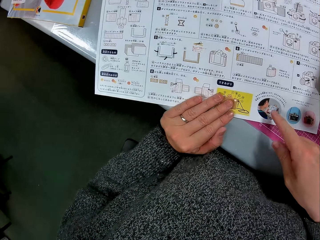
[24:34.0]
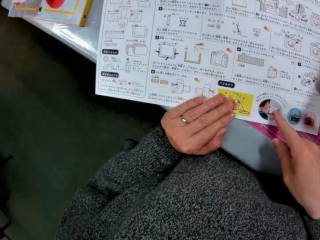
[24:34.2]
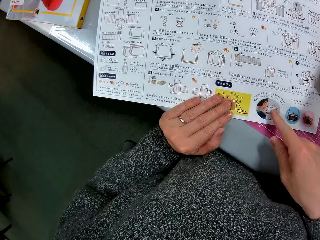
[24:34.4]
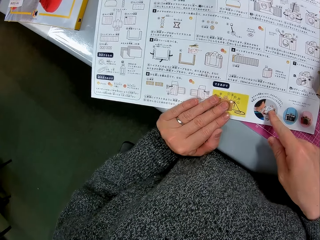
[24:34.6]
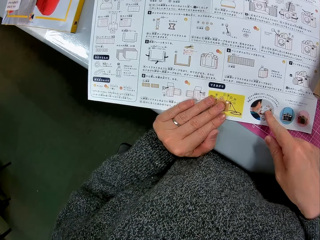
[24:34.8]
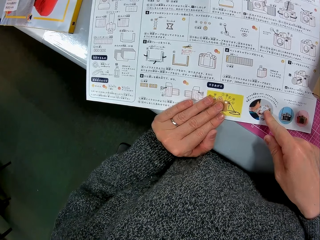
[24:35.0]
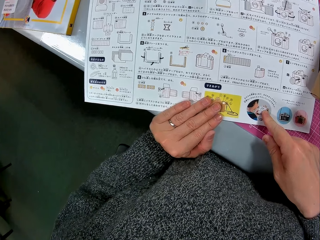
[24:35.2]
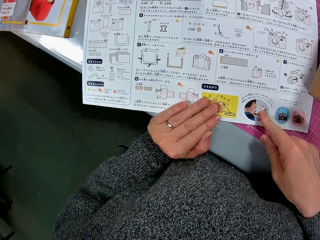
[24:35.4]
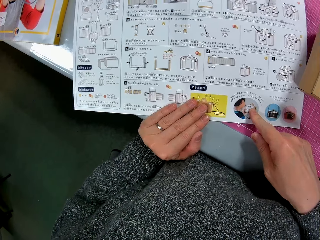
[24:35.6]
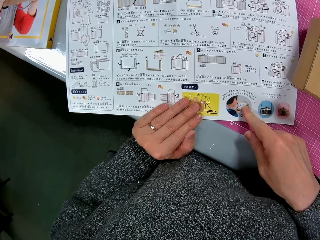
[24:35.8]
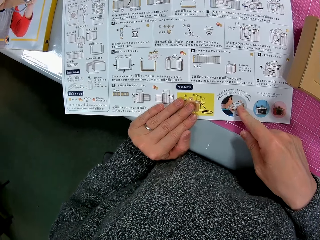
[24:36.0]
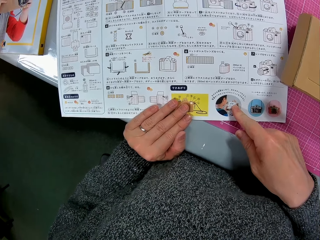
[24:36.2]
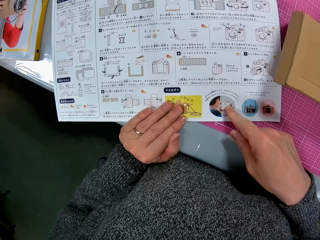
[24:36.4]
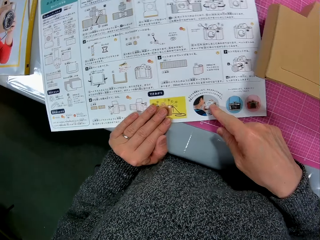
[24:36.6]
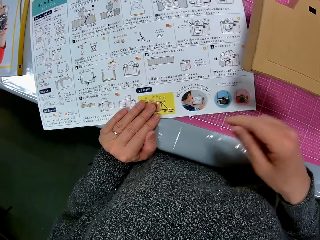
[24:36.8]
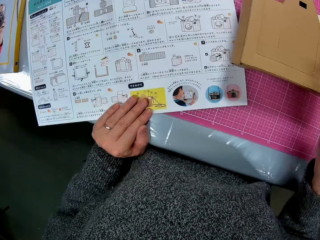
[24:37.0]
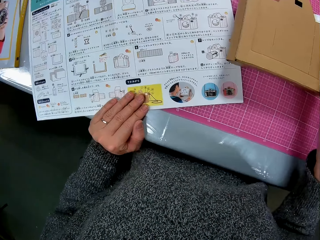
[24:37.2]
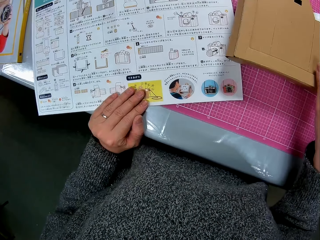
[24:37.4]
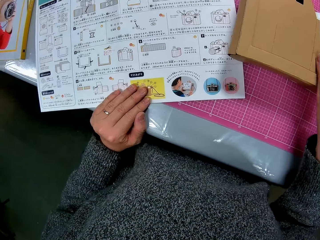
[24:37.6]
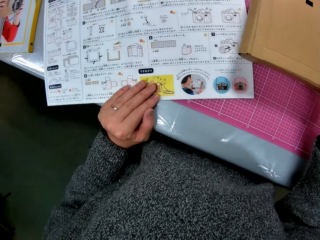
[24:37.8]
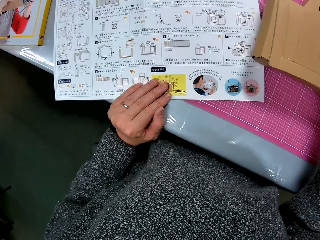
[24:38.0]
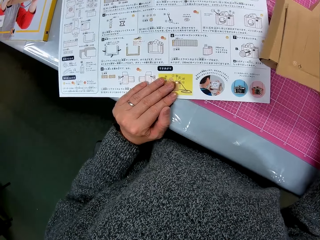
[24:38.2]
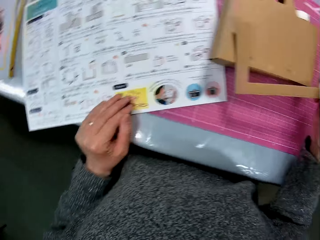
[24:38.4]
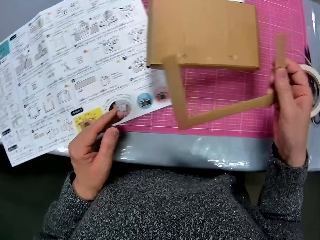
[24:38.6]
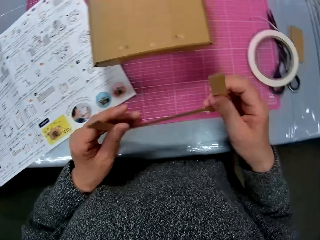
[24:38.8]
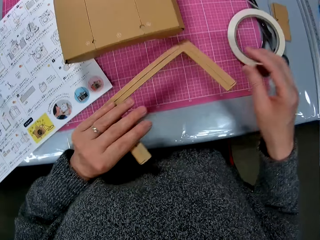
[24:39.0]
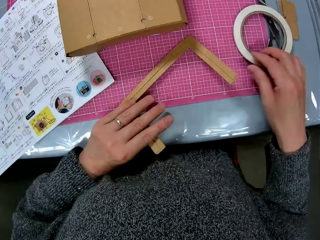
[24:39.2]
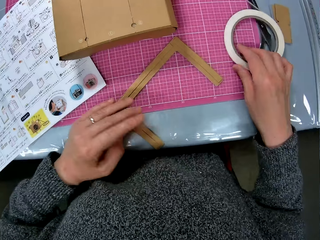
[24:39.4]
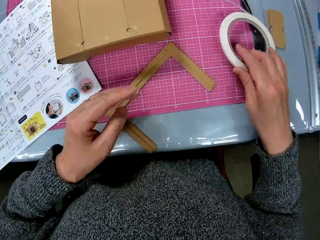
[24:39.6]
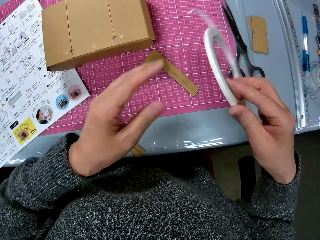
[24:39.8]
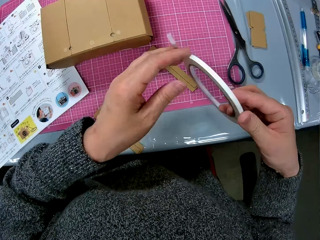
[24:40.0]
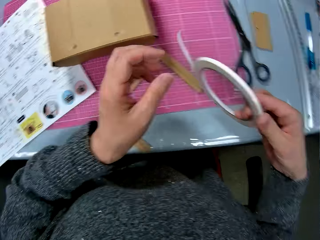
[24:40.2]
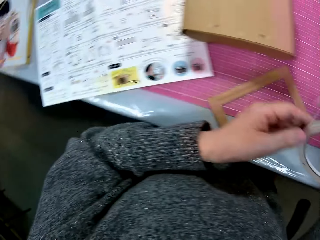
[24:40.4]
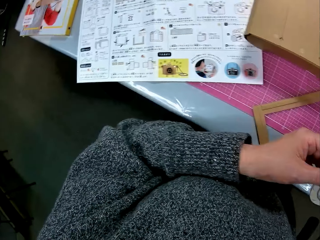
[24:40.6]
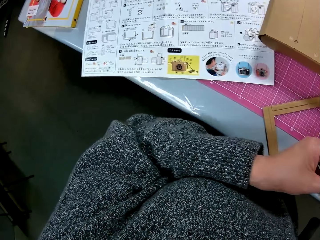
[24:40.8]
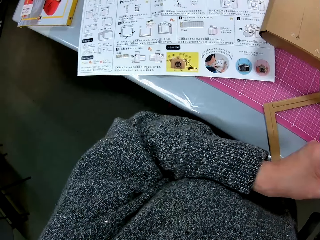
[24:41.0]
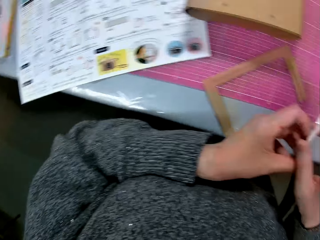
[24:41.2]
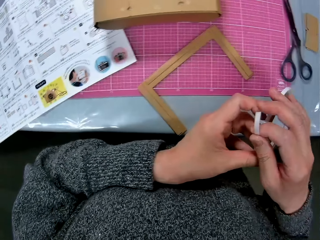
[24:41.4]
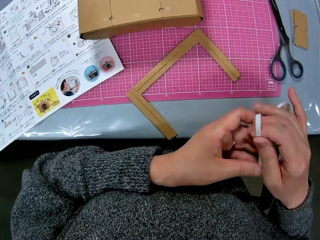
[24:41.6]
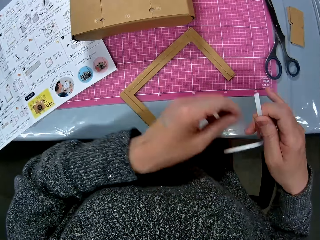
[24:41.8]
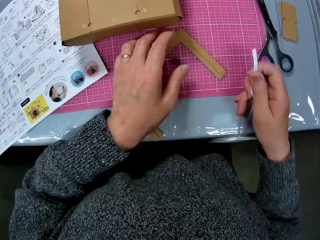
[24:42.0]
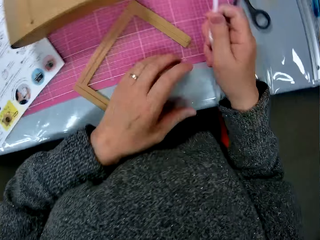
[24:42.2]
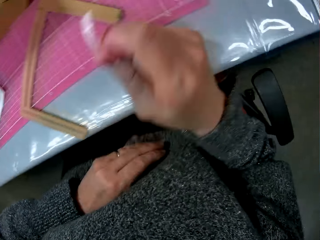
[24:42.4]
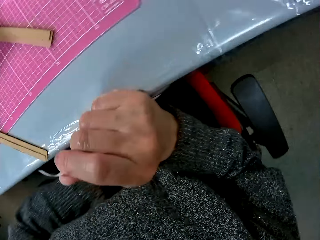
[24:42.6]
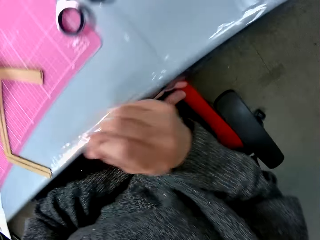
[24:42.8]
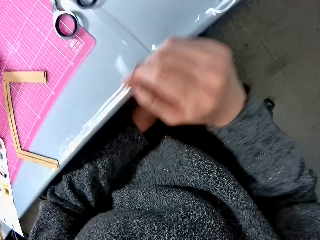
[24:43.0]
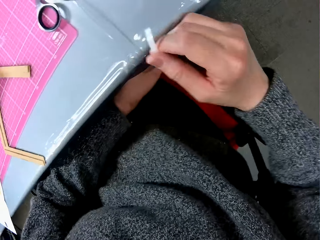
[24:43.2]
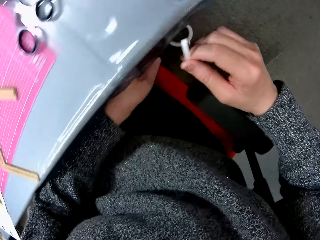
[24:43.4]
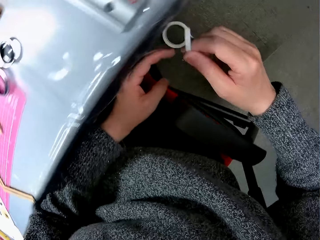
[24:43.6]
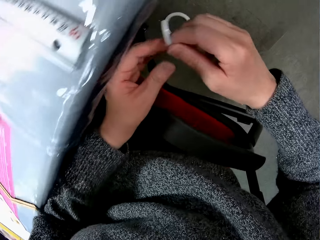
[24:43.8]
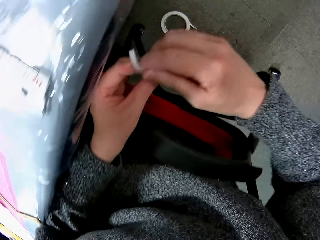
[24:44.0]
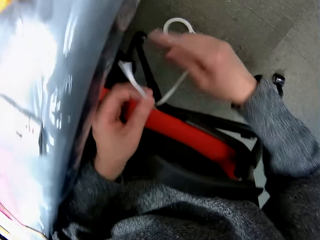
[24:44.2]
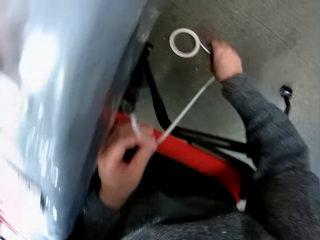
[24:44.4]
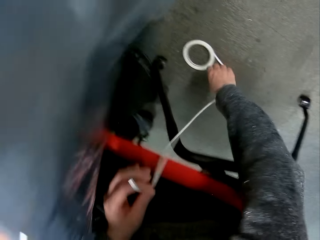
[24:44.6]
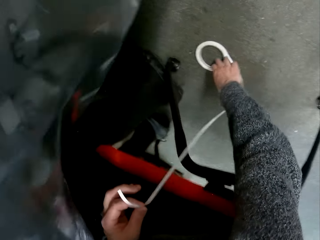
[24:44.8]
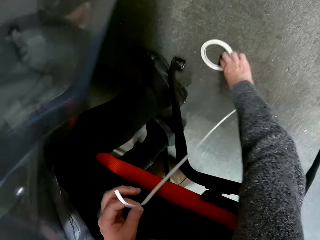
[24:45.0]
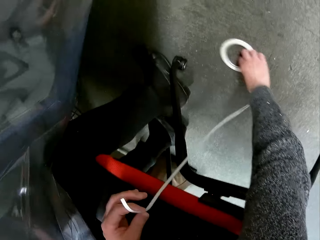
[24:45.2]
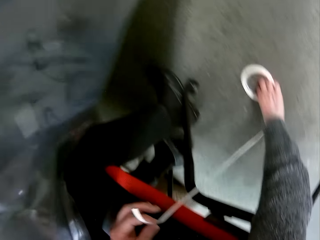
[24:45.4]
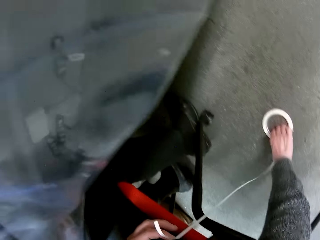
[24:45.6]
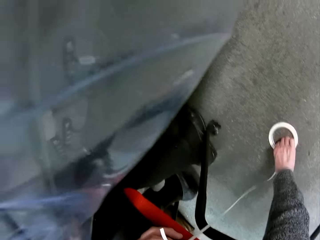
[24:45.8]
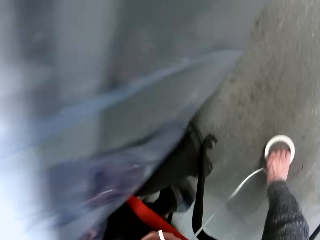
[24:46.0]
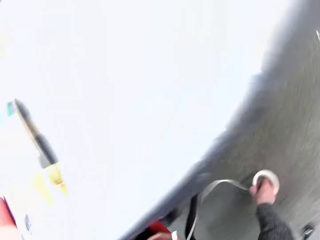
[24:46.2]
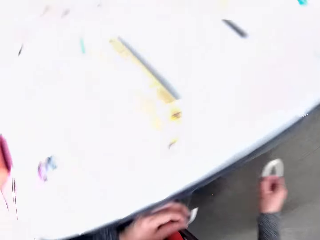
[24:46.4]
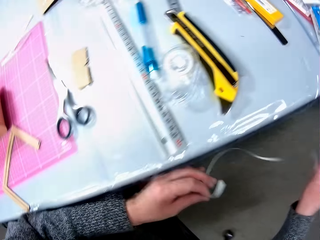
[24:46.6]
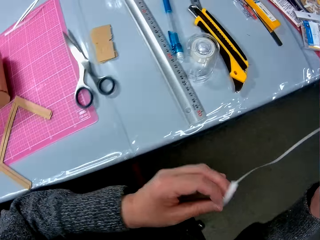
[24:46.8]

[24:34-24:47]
The camera wearer points at the paper. They hold the shaped box. They take the first craft away from the second craft. They place the shaped box on the table. They take a paper tape from the table. They hold the tape. They drop the paper tape to the ground. They pick up the paper tape from the ground.

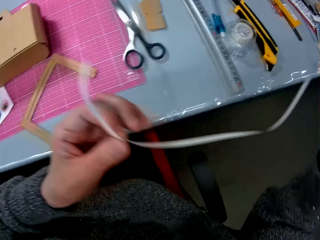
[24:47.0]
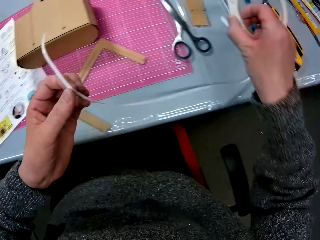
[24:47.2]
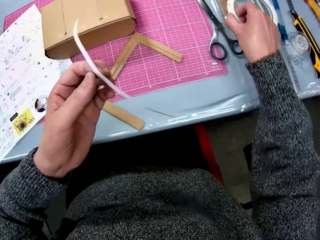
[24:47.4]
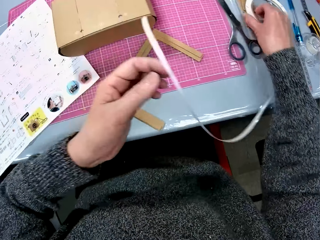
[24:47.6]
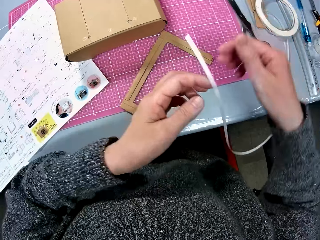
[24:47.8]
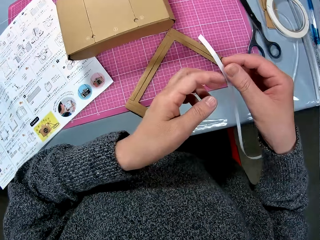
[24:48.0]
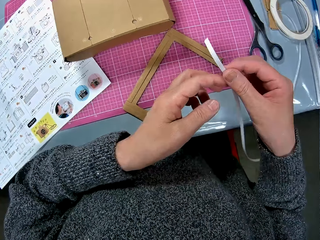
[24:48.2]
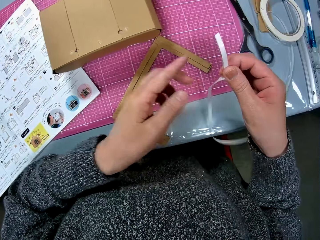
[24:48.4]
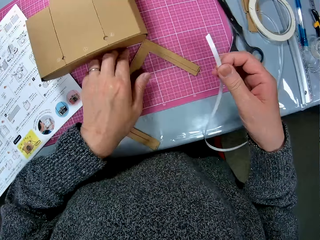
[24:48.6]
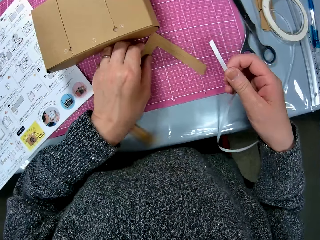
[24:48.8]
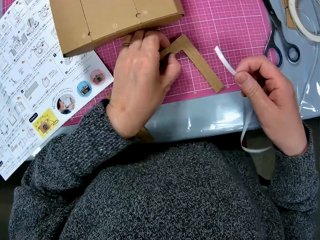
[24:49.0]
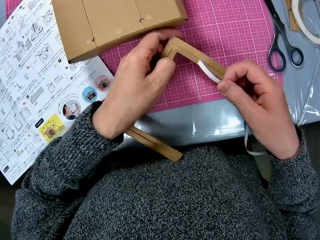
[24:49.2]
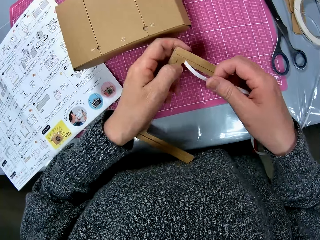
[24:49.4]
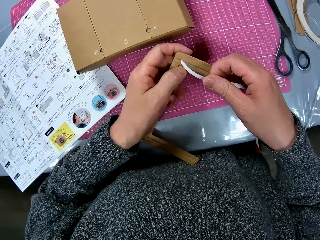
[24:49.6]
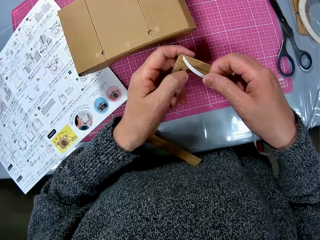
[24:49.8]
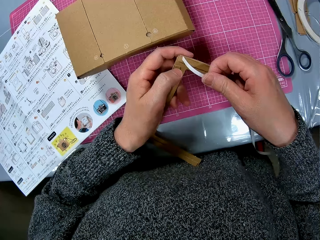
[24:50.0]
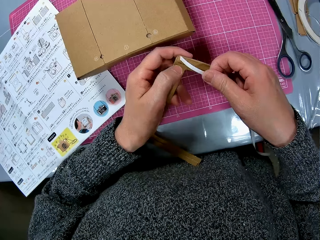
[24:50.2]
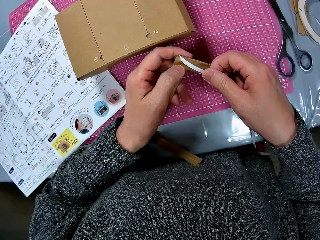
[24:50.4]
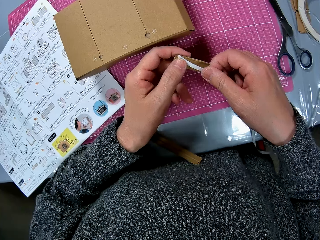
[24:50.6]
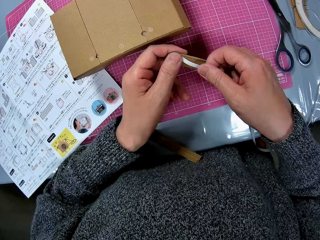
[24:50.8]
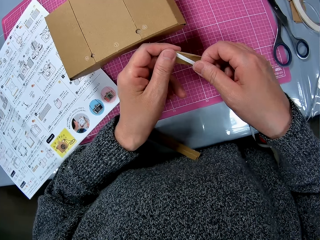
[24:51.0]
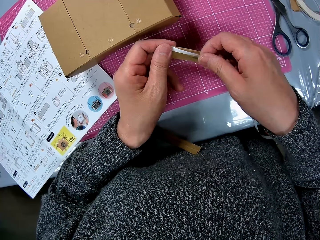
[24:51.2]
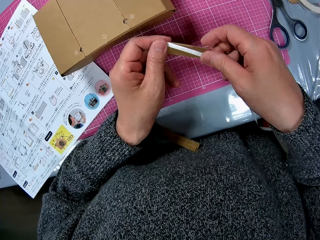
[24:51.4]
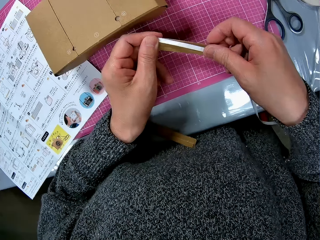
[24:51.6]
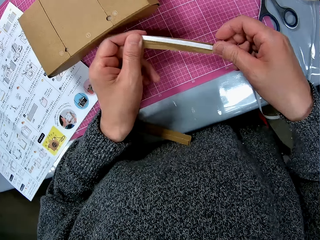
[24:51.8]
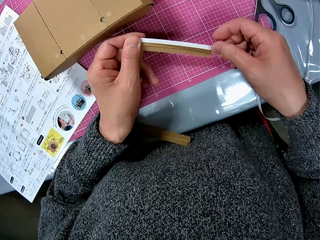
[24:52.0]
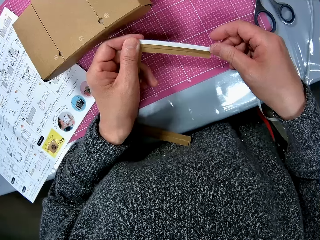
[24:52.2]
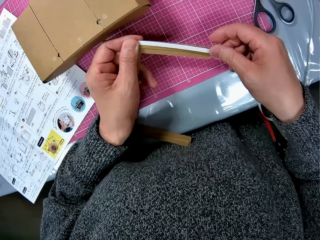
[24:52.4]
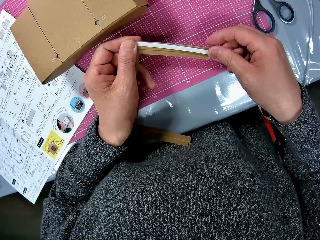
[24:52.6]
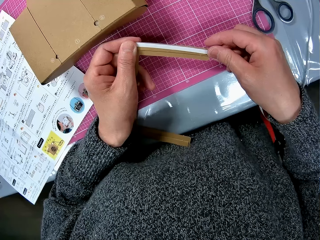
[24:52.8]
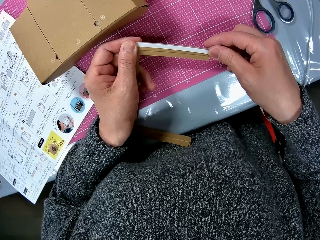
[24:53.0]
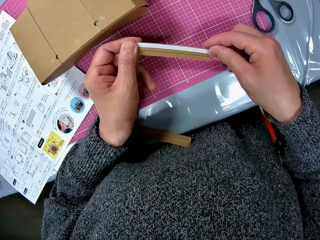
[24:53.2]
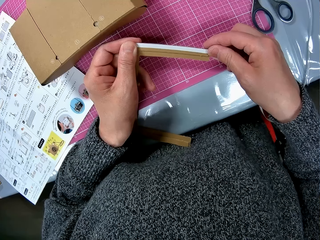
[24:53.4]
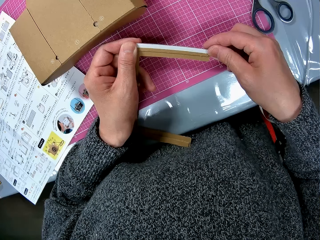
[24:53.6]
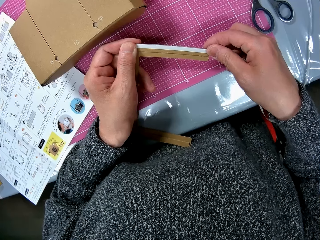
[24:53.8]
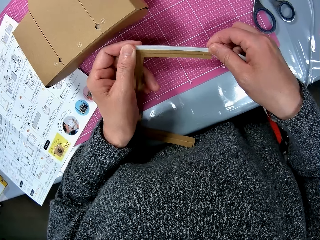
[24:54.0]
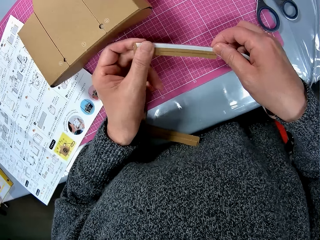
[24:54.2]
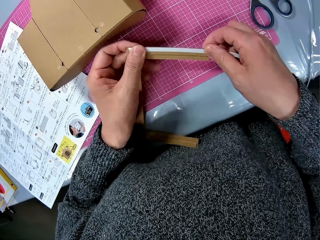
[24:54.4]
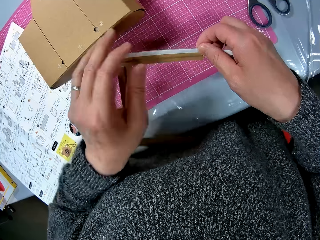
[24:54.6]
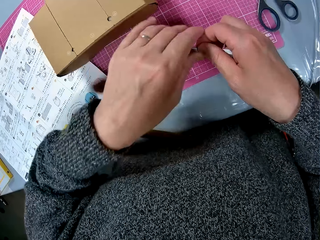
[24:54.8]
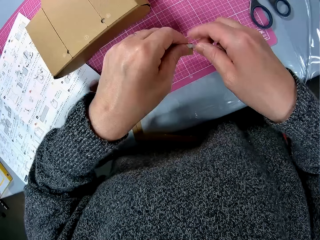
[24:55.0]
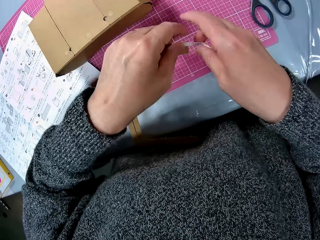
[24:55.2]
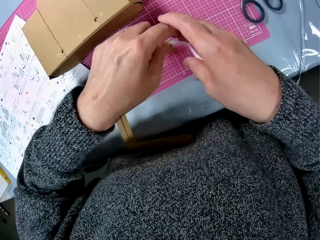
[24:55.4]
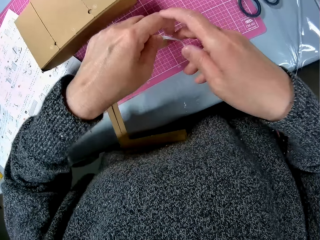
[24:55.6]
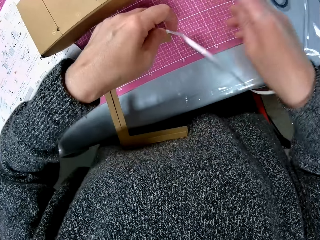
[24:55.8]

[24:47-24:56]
The camera wearer places the paper tape on the table. They hold the tape and pick up the shaped box. They tape the first craft with the paper tape.
